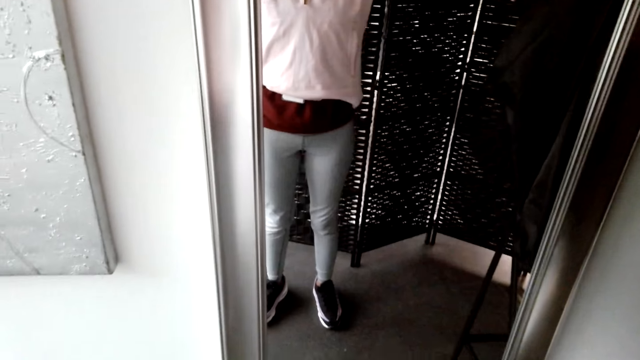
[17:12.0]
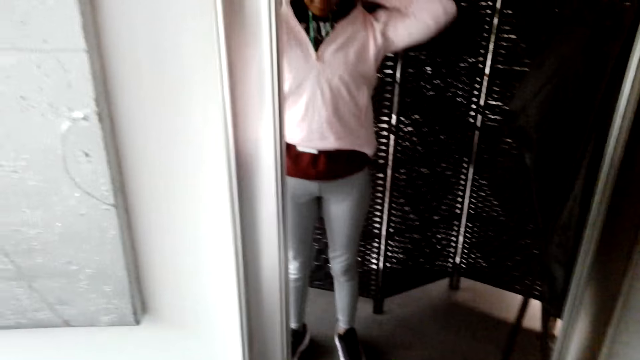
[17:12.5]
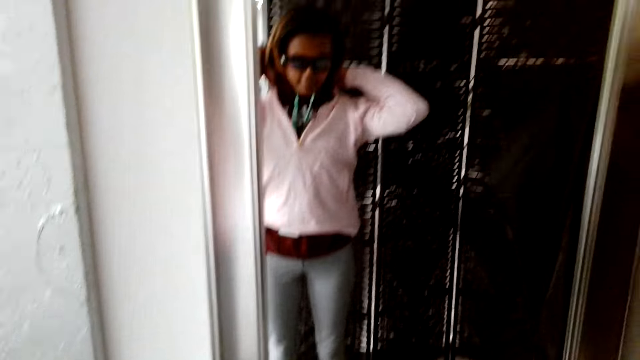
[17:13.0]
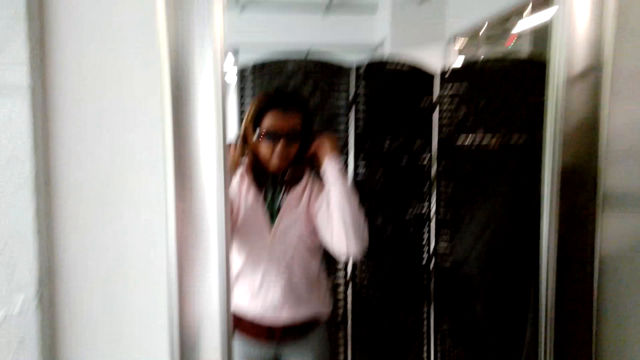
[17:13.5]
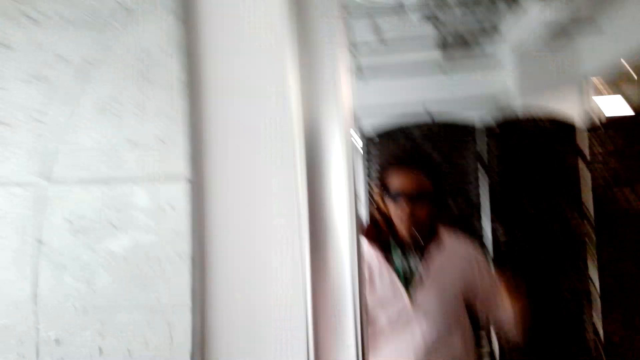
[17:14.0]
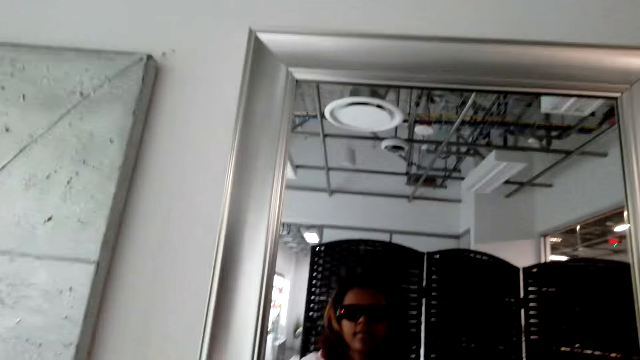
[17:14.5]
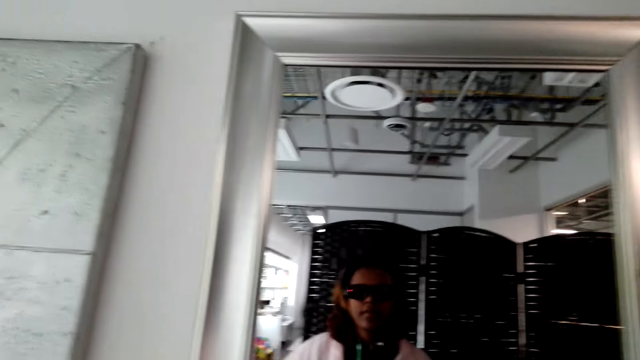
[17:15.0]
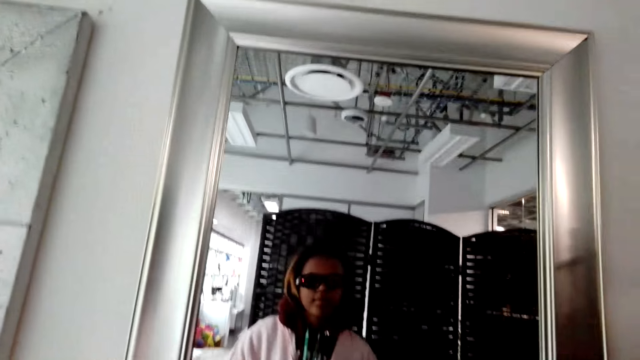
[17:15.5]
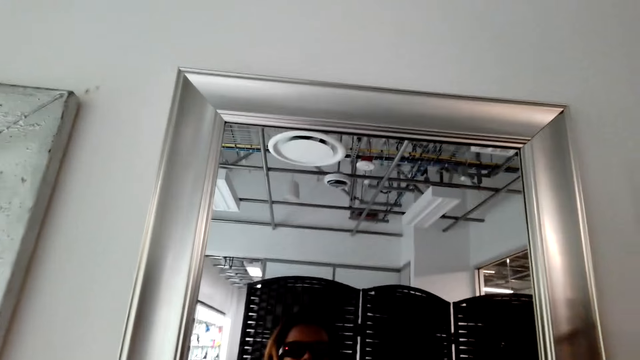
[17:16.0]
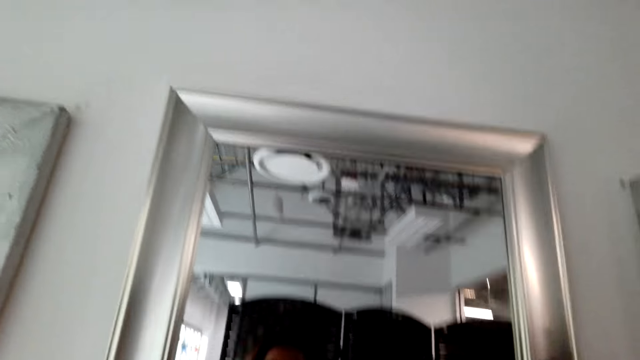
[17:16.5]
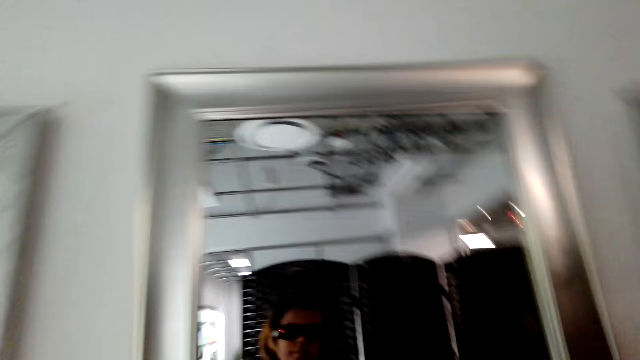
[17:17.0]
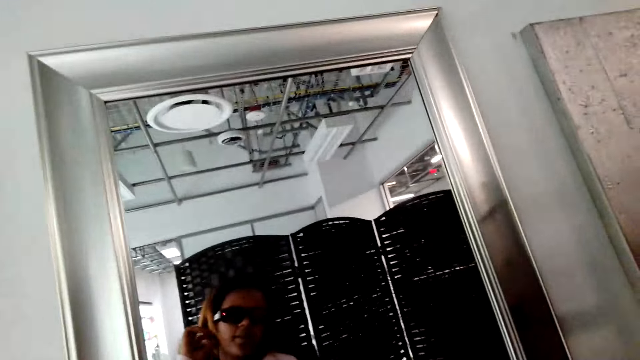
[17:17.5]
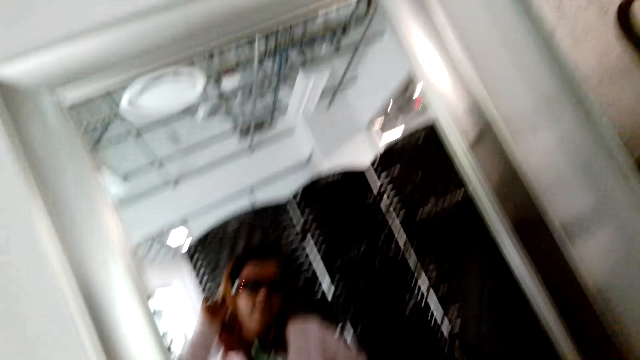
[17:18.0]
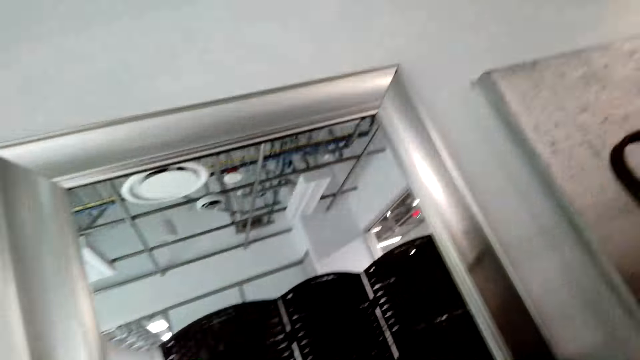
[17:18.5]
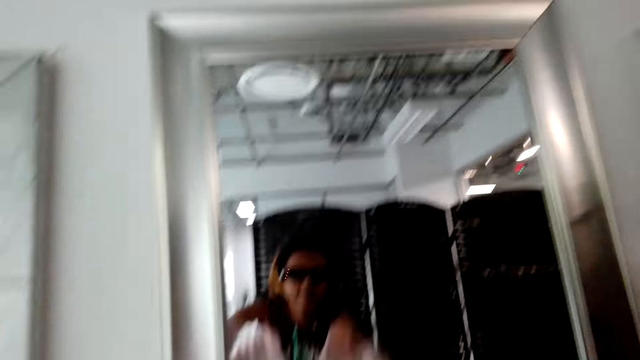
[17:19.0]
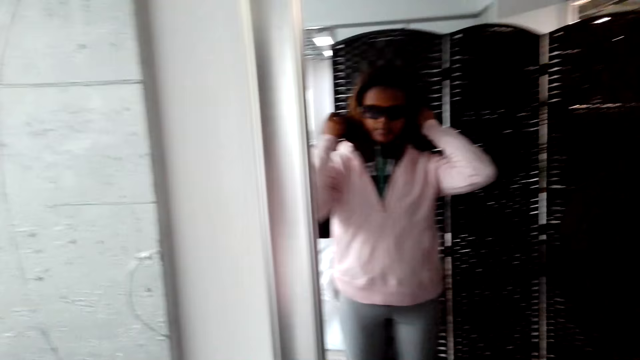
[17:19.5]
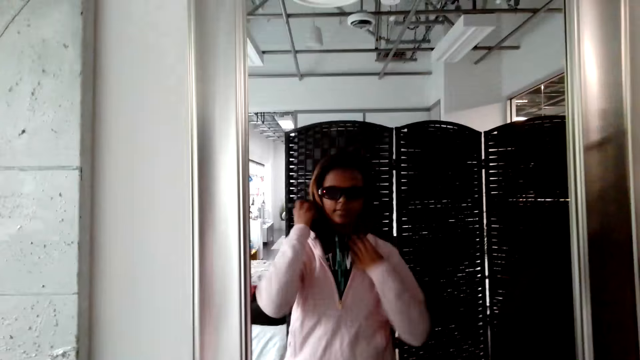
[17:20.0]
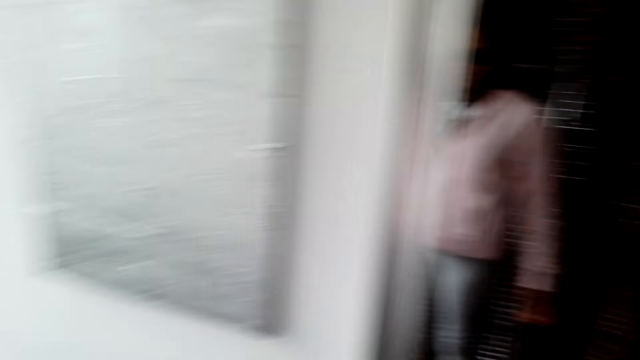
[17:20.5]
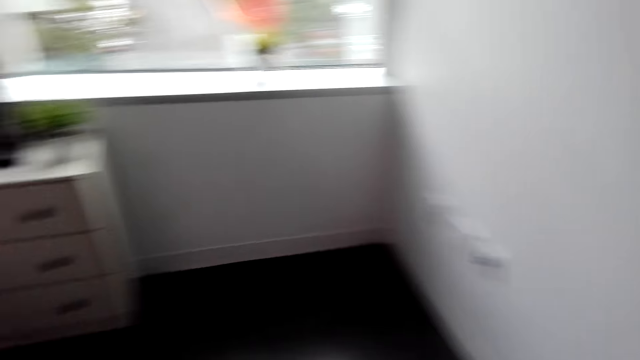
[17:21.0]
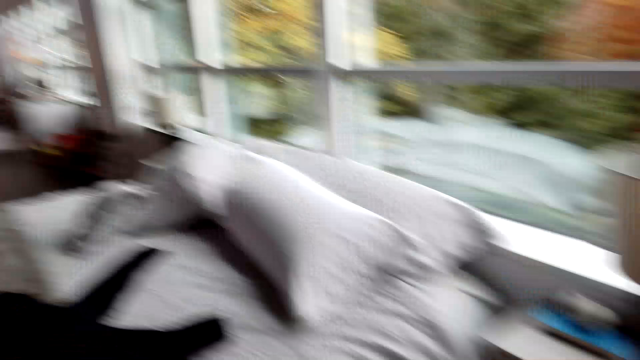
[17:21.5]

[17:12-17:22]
The camera wearer adjusts the sweater. They look around.

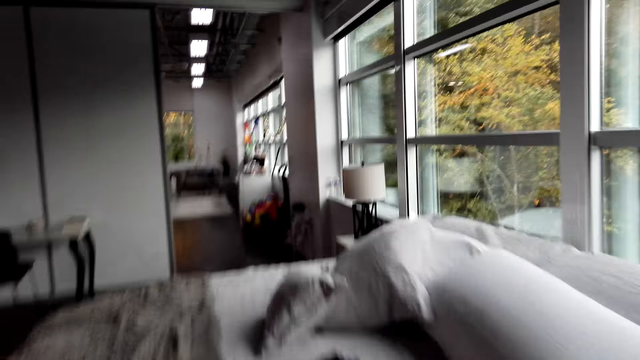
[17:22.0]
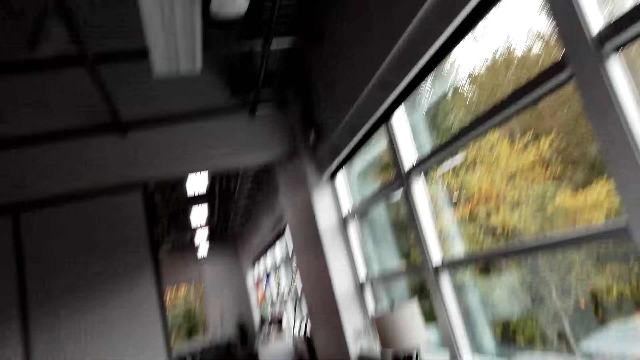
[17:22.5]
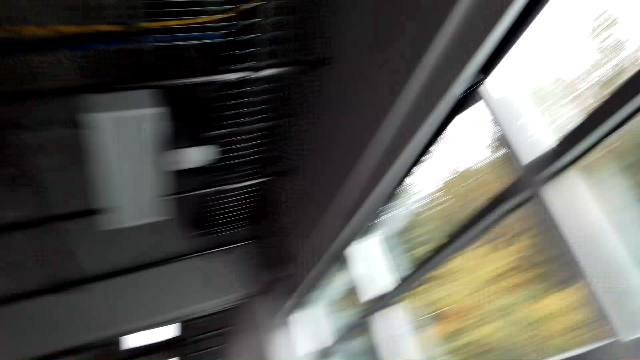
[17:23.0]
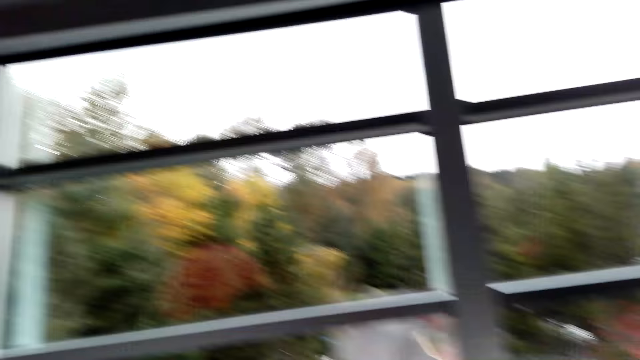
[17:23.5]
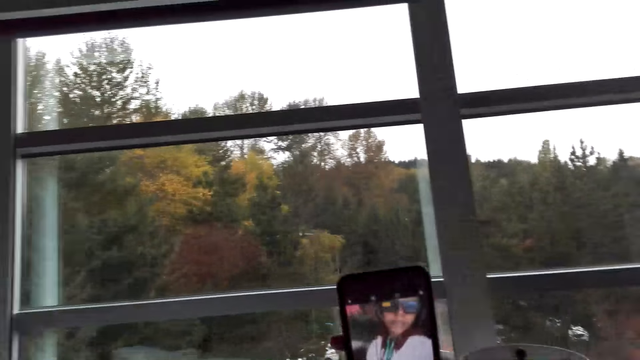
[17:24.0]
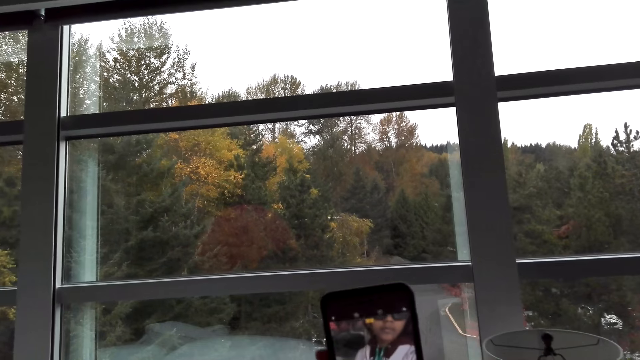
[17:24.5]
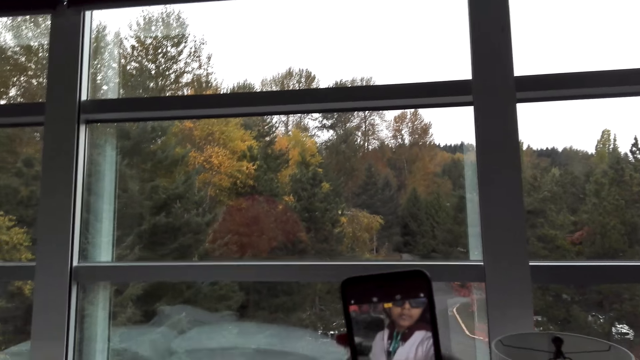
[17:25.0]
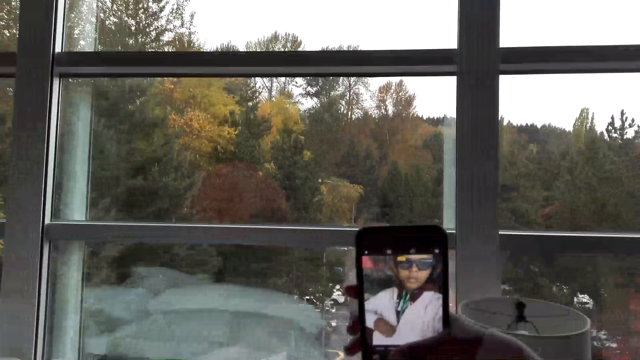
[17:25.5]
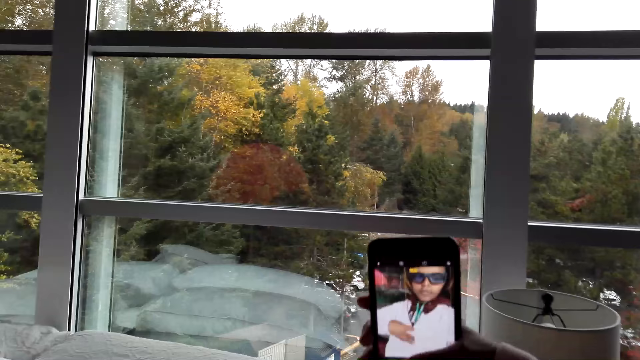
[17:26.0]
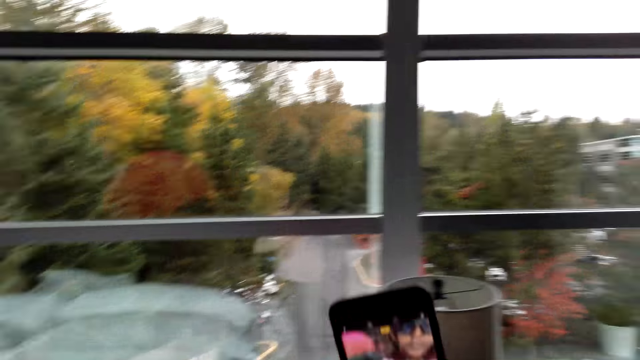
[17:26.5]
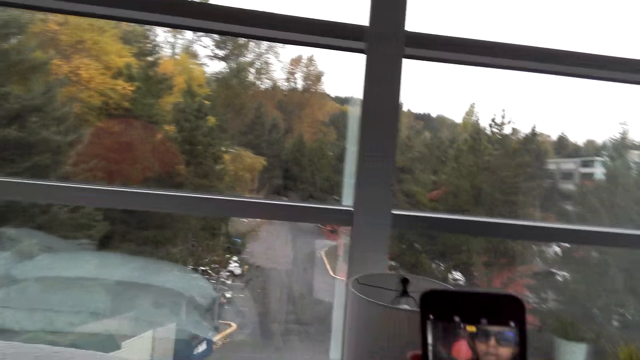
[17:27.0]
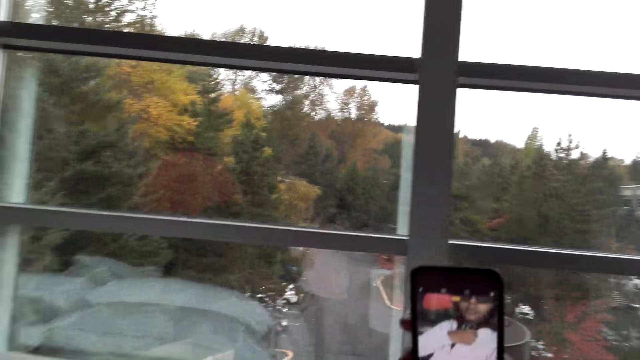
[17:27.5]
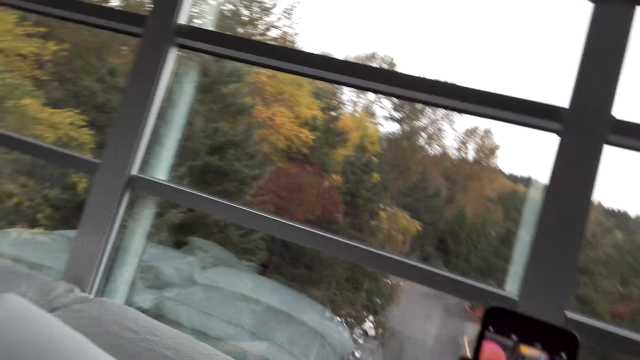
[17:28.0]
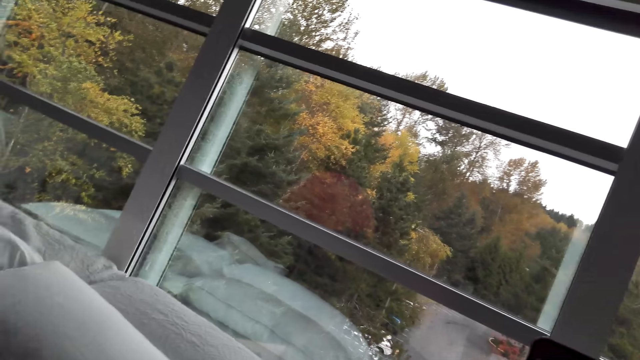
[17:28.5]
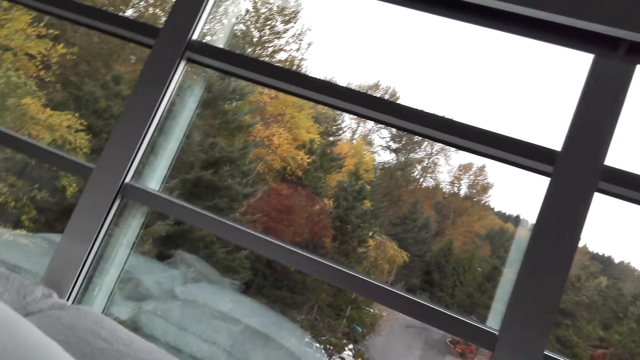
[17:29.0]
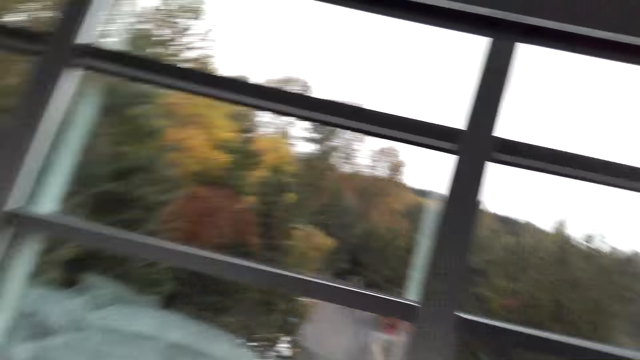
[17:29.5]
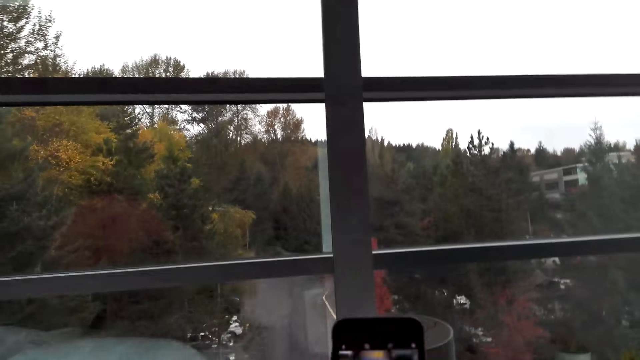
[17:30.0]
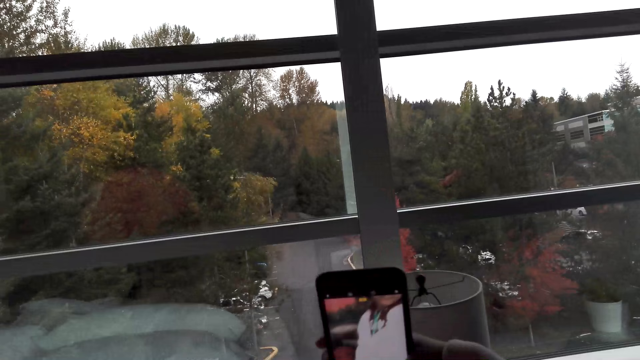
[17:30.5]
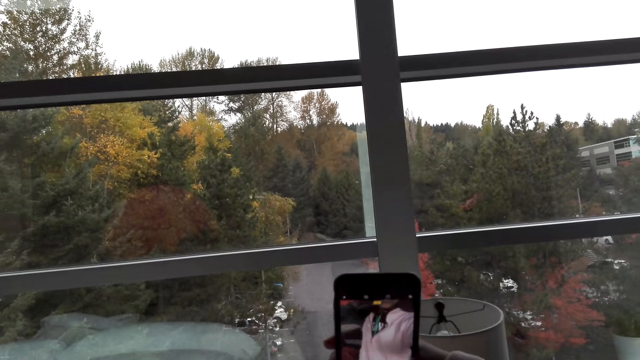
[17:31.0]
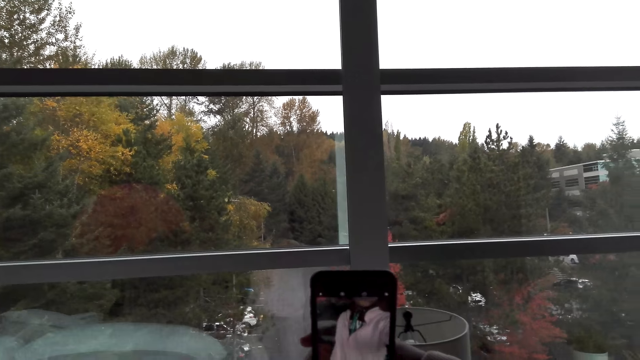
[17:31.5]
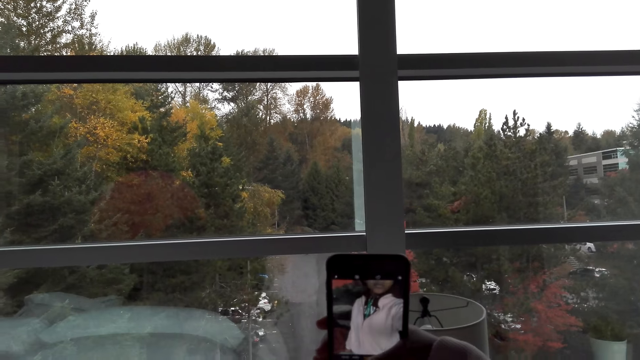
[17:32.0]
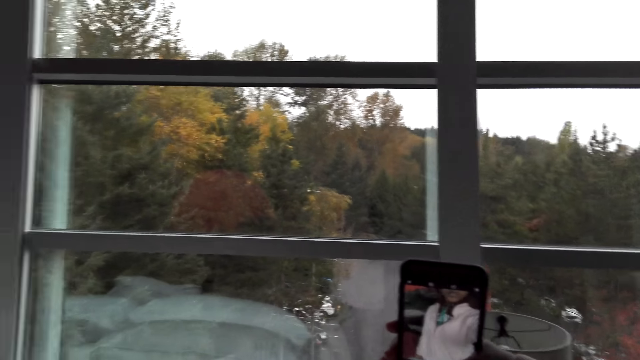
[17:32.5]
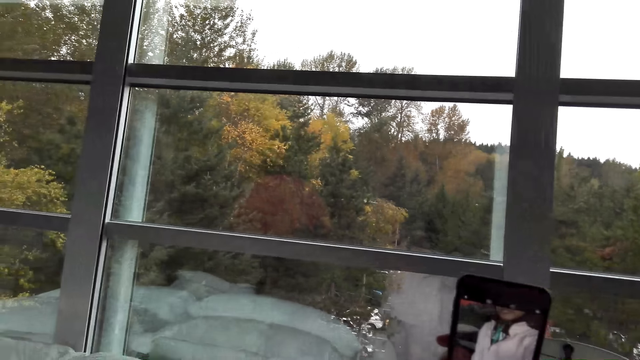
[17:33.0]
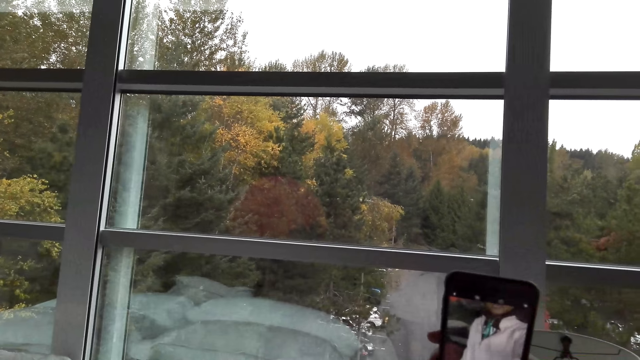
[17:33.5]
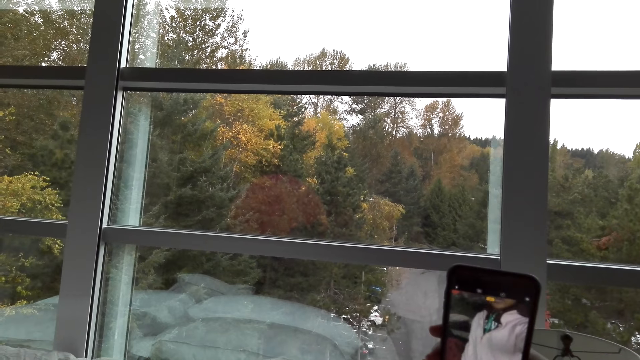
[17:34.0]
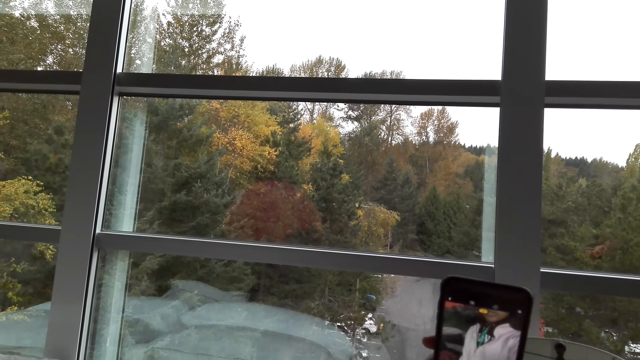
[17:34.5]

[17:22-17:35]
The camera wearer takes photos with the phone. They move around. They pick up the phone. They take photos. They move around.
